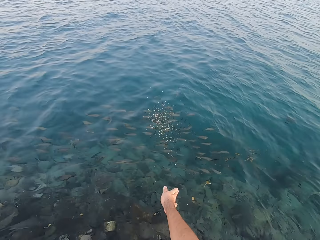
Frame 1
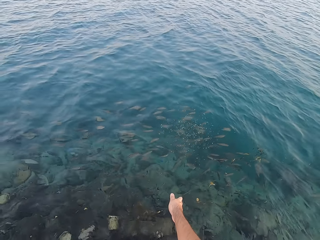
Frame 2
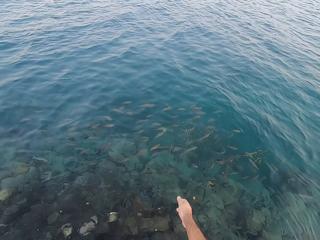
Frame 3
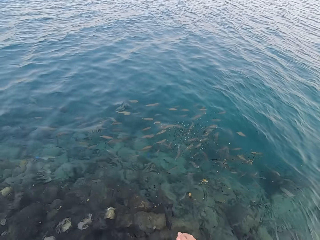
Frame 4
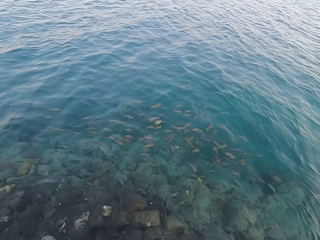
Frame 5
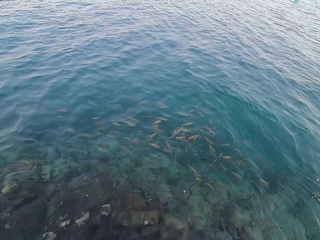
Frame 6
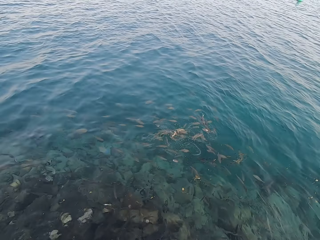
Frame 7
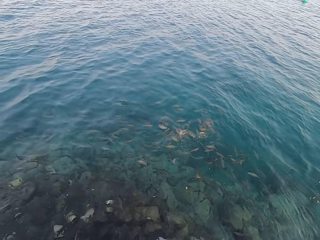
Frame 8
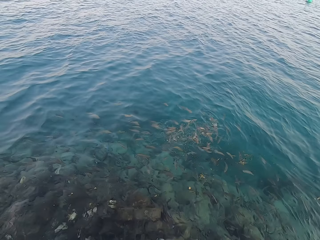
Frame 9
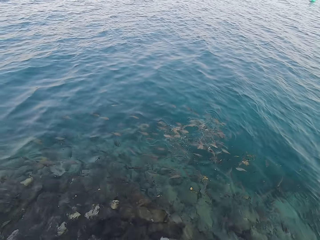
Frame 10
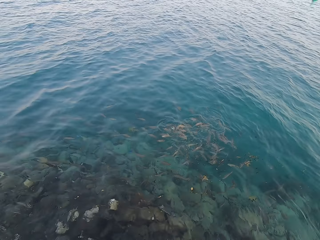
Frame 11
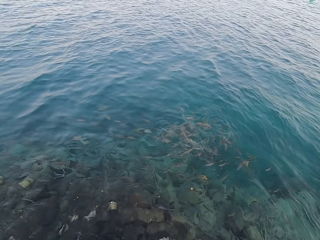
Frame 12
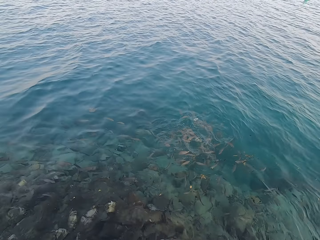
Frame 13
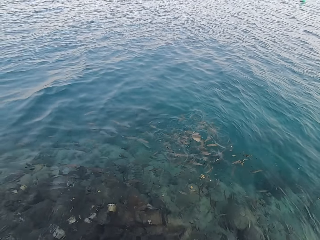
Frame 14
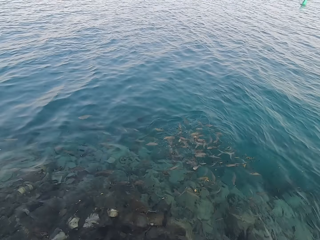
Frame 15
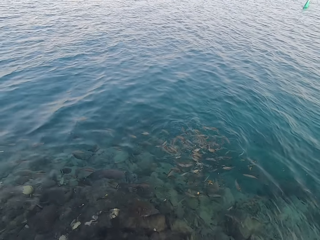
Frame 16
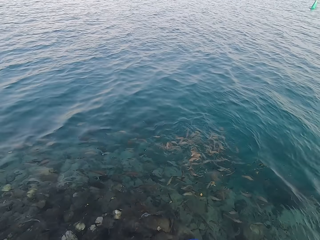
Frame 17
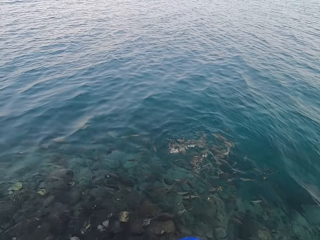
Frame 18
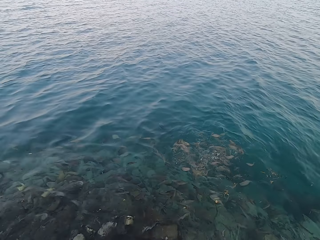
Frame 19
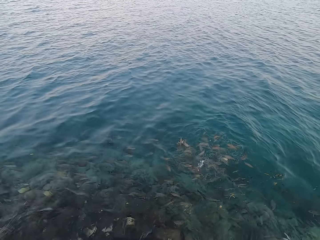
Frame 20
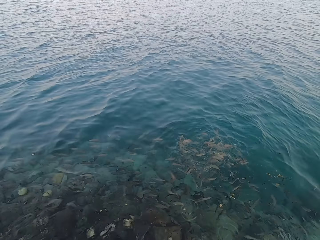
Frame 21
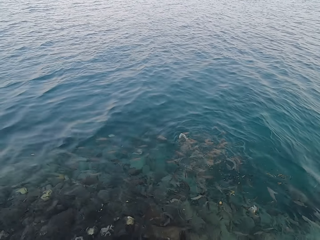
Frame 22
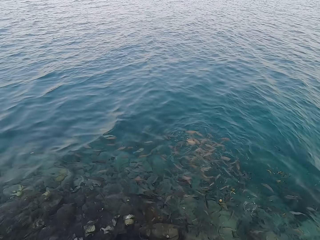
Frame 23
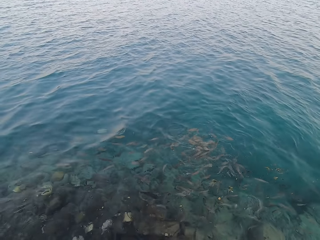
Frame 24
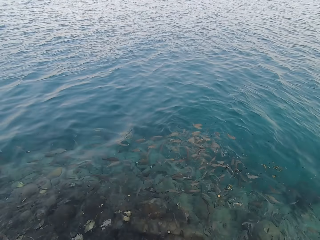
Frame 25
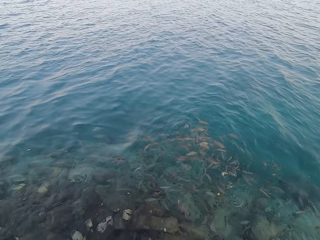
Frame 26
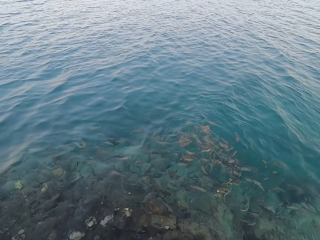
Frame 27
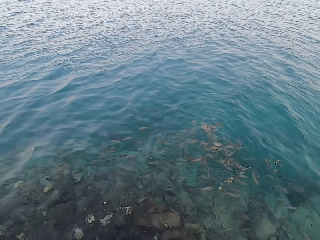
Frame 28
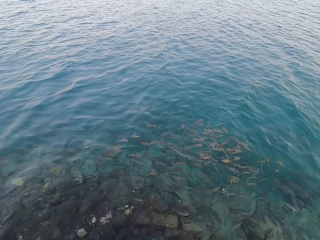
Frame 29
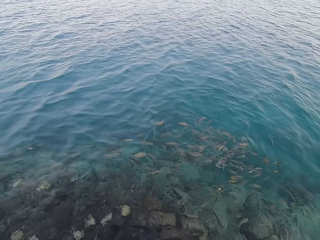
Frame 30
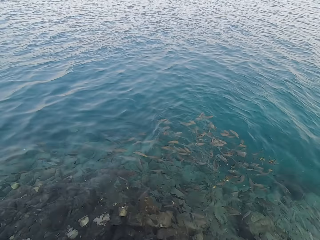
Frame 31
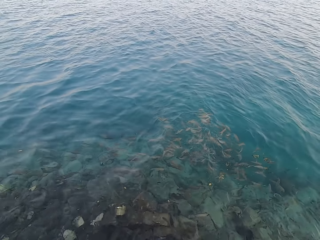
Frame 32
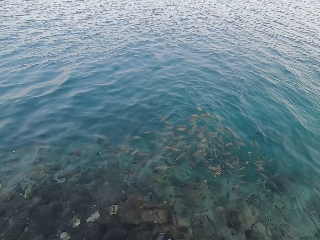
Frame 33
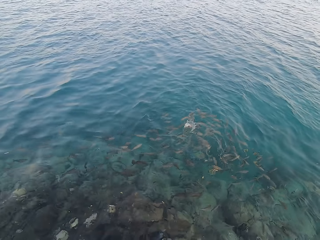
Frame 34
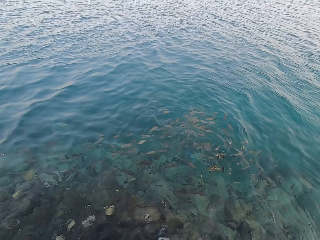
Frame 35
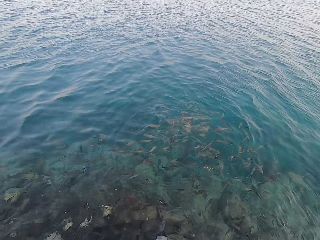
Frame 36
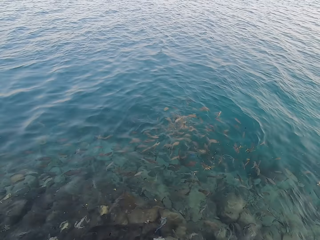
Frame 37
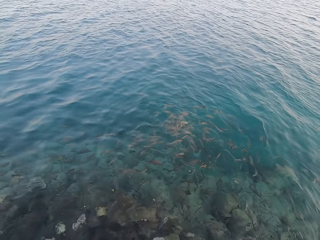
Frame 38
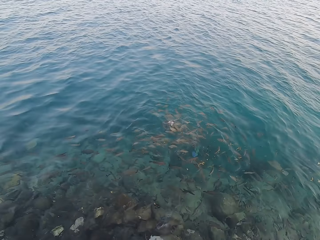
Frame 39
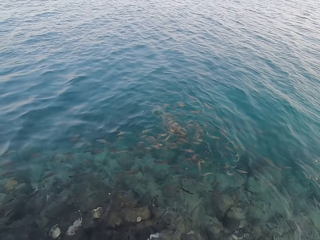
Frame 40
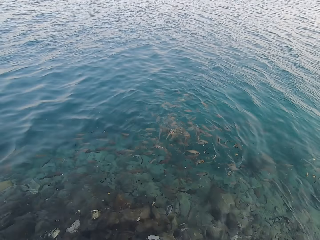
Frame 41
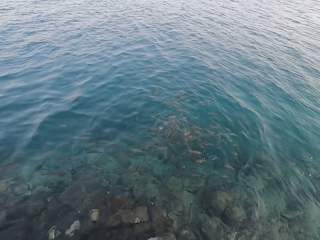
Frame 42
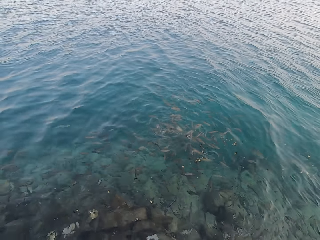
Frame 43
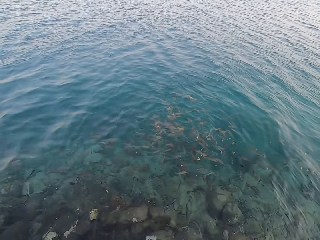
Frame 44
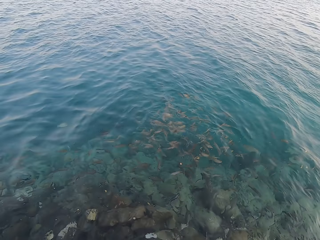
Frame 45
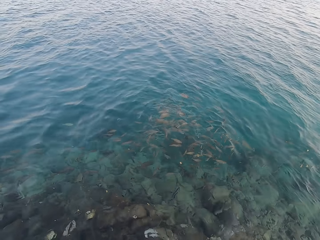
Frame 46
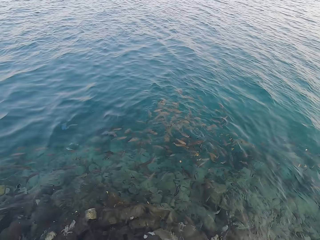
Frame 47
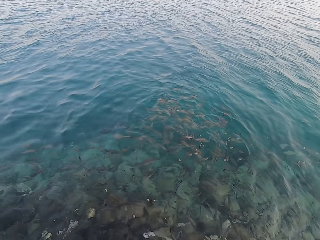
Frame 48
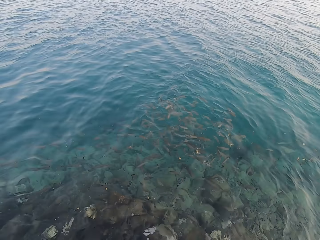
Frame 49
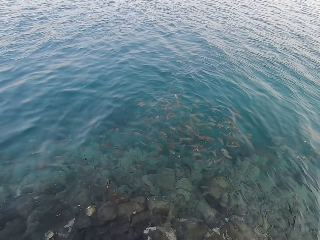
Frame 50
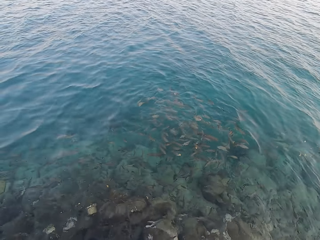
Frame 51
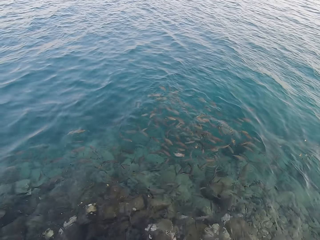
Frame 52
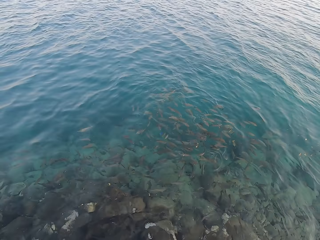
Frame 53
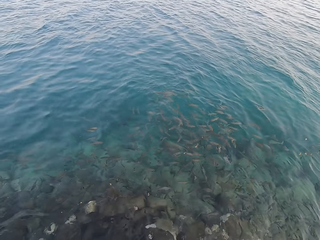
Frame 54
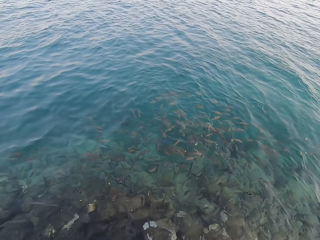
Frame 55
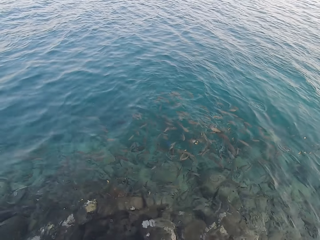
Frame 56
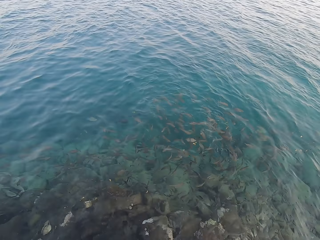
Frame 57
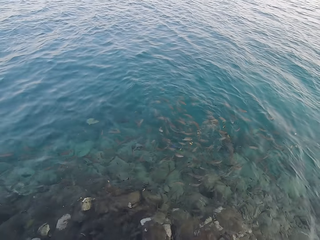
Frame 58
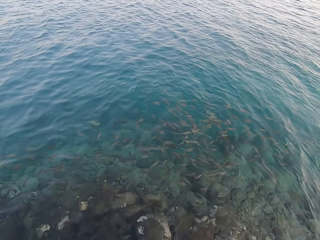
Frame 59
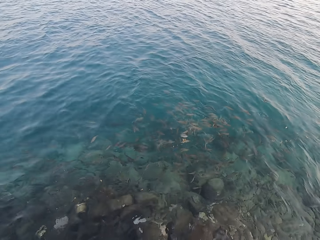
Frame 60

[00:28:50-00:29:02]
The camera wearer throws fish food in the water. They pour something into the water. They stare at the fish.

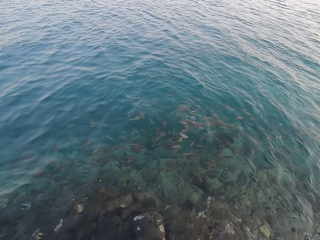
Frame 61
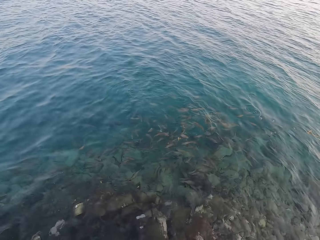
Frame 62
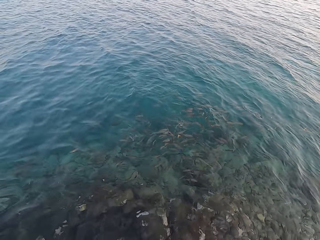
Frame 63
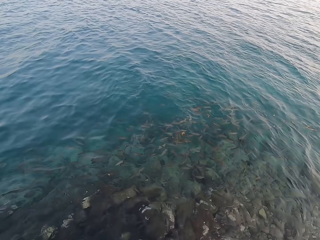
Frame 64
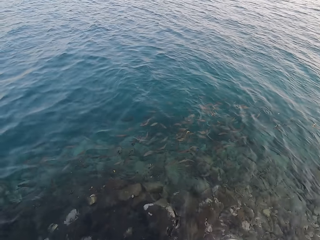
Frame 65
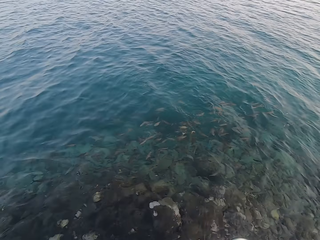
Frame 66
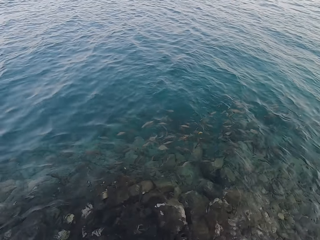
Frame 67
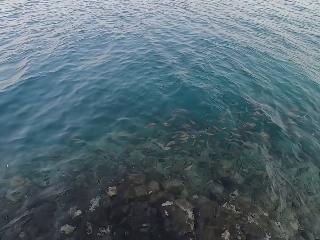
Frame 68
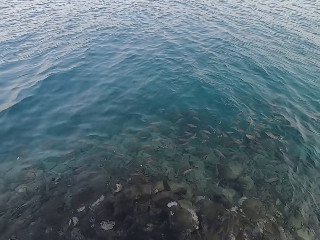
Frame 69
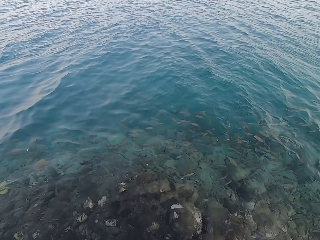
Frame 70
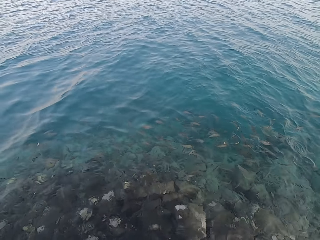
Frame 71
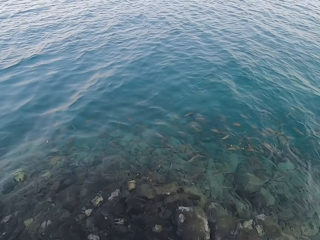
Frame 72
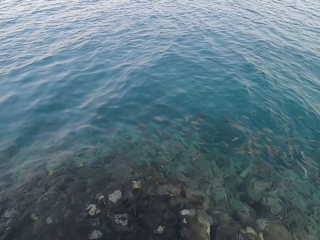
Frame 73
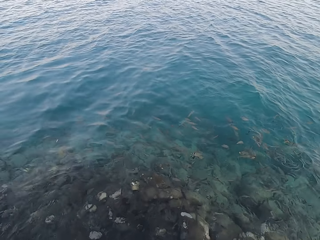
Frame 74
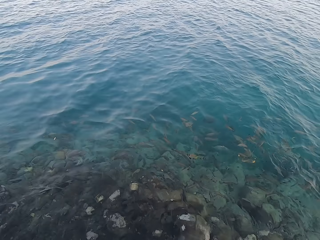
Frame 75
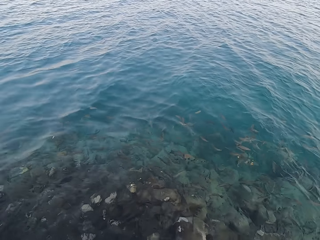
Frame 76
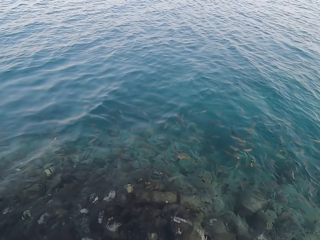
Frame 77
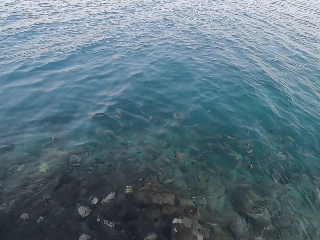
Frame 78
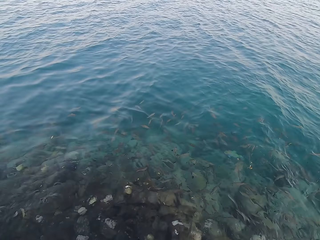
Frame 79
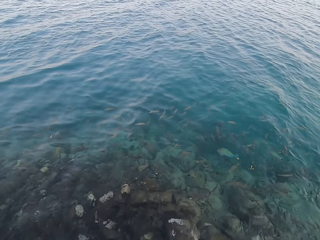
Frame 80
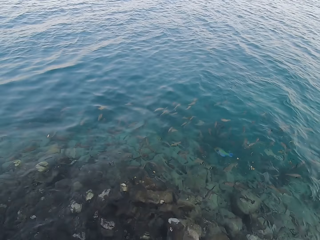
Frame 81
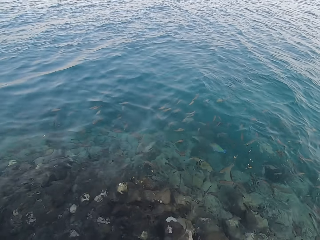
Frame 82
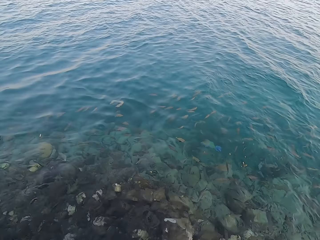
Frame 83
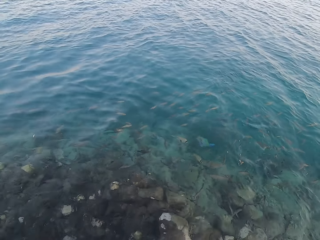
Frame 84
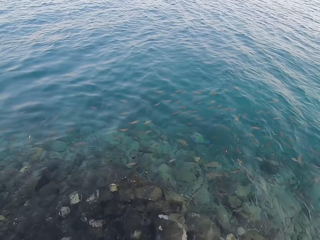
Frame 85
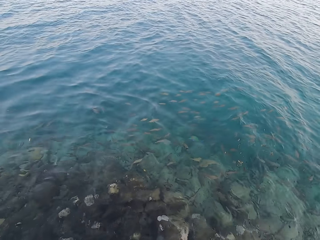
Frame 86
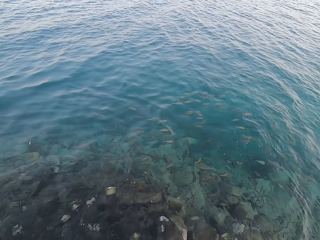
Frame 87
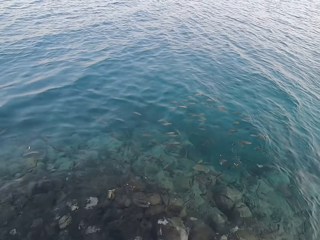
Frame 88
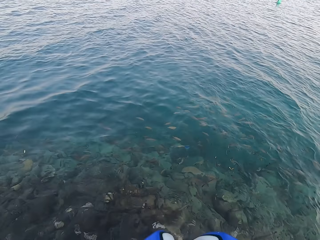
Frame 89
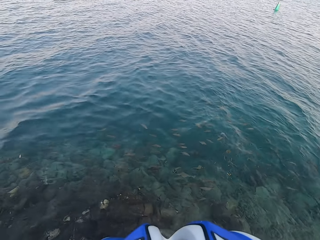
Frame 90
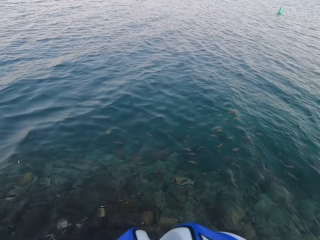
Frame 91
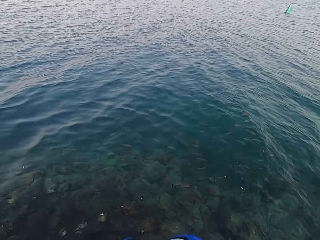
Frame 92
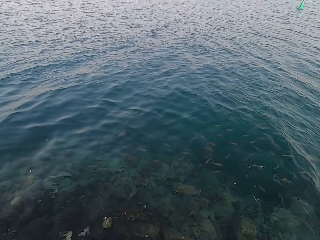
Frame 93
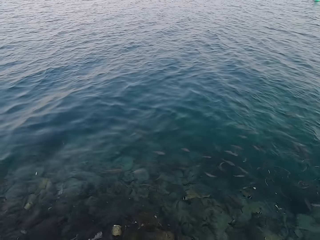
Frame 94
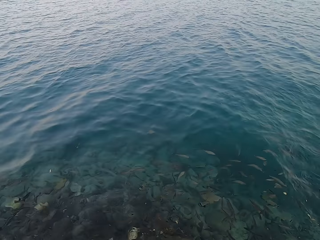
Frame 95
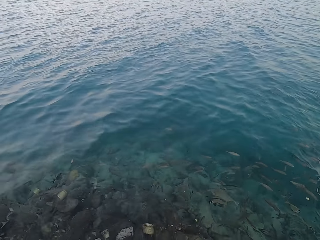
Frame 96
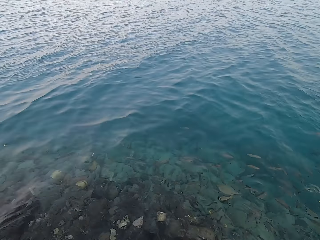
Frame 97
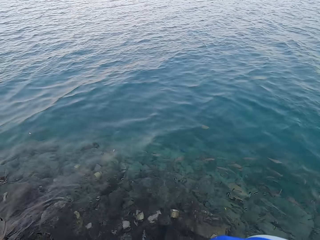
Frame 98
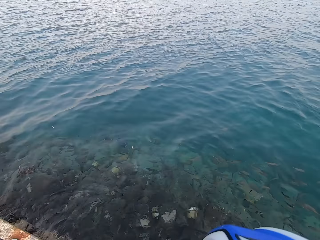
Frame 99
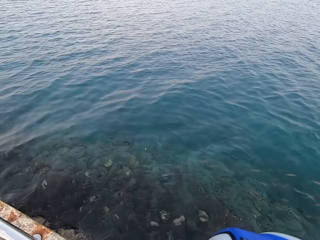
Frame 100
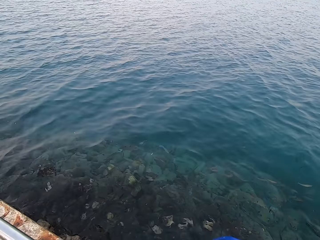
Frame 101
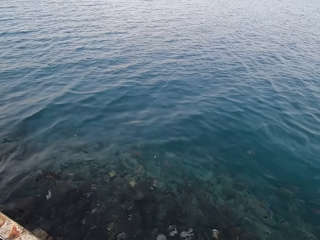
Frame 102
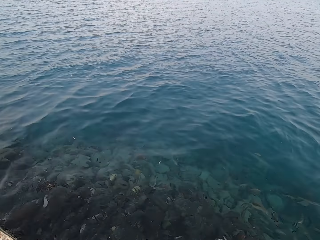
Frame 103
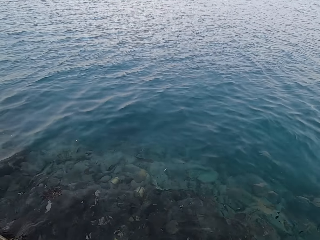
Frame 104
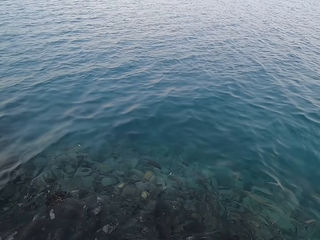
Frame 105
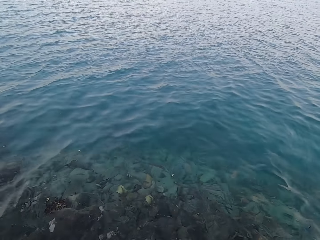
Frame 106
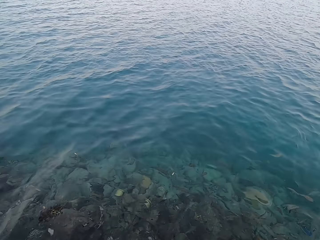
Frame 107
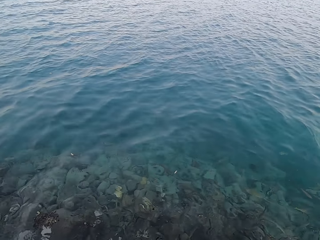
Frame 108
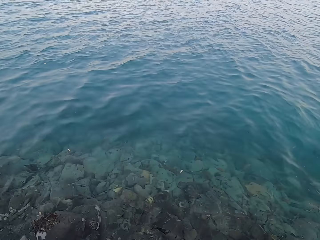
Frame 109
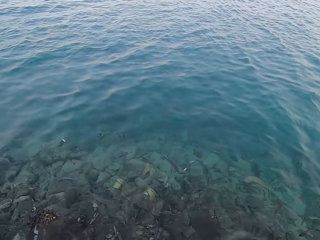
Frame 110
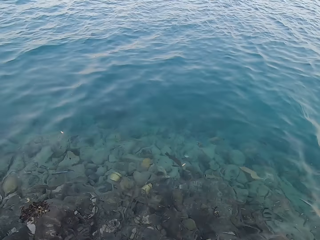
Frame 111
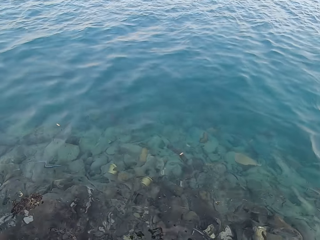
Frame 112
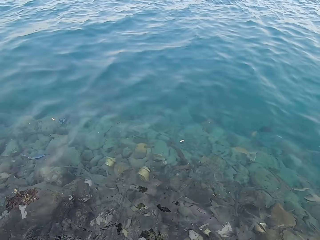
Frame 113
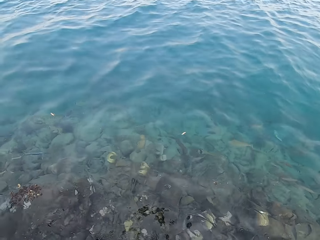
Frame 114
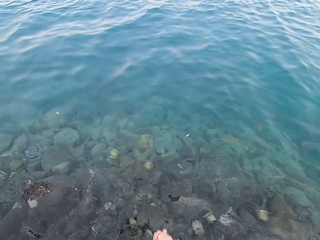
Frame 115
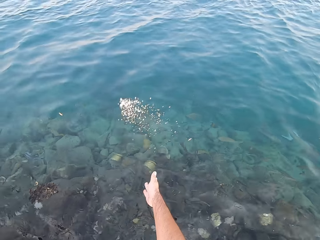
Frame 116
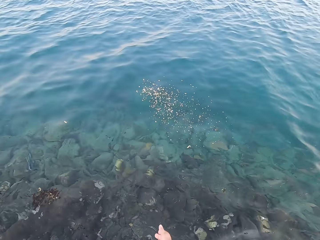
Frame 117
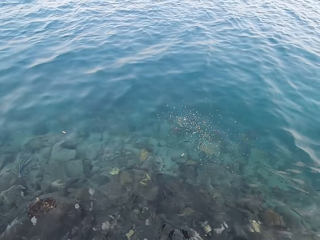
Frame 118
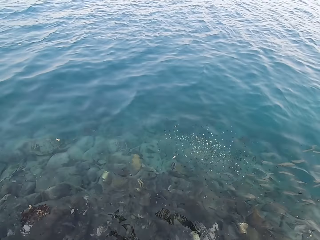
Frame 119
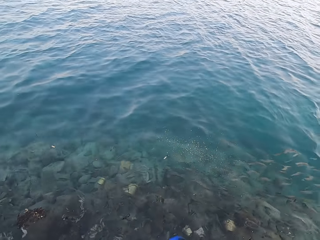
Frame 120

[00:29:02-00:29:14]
The camera wearer looks around.
